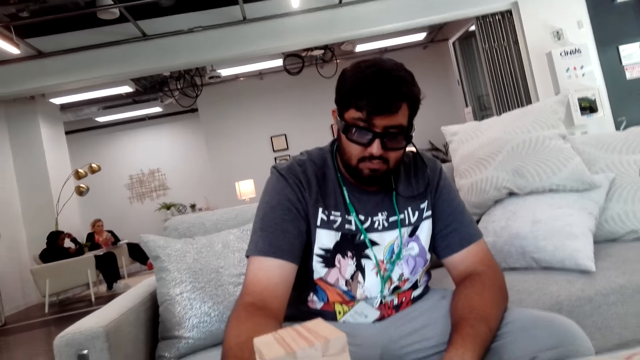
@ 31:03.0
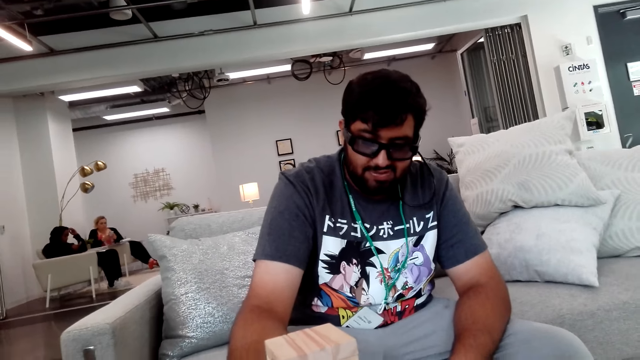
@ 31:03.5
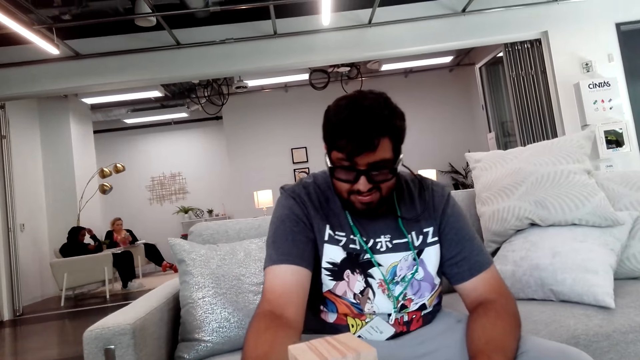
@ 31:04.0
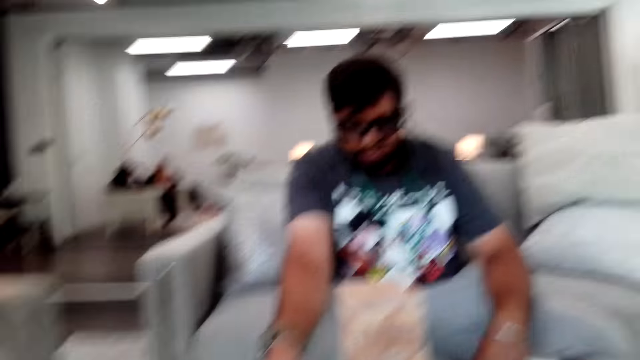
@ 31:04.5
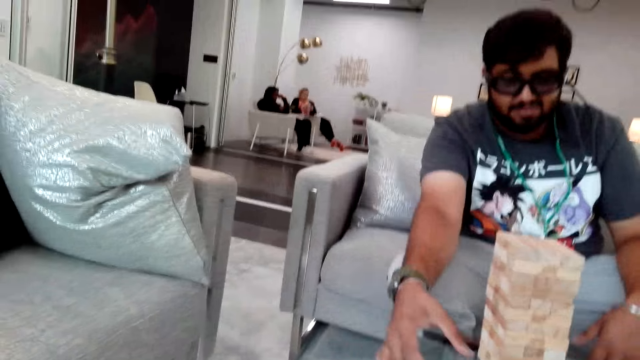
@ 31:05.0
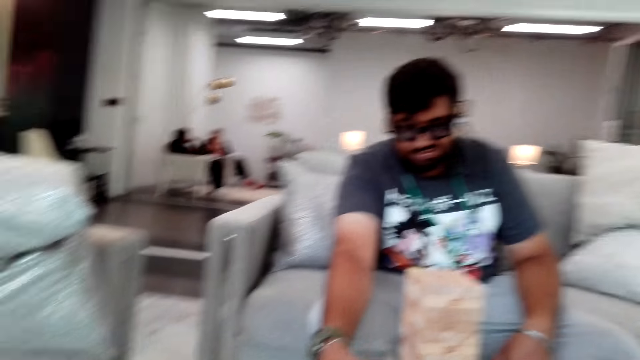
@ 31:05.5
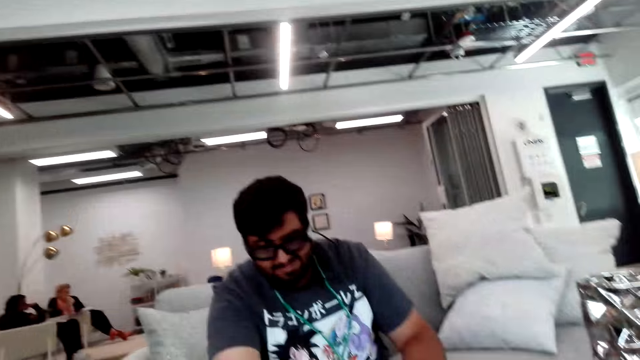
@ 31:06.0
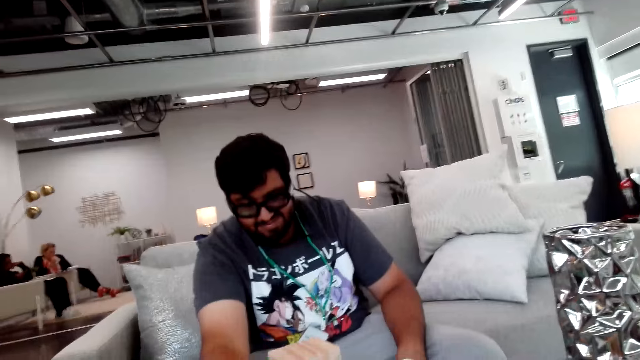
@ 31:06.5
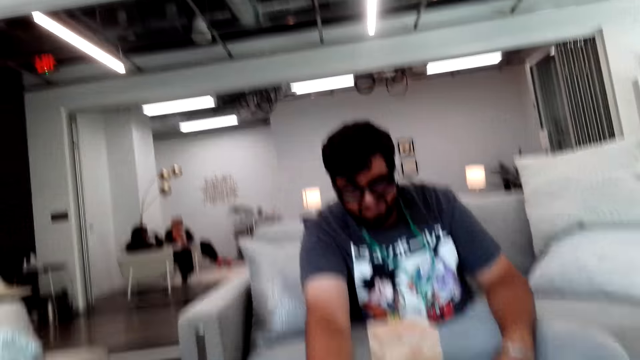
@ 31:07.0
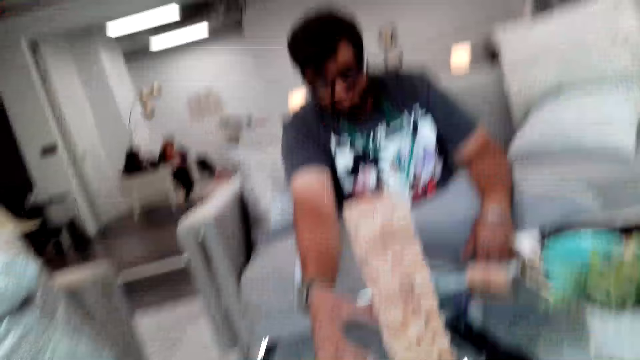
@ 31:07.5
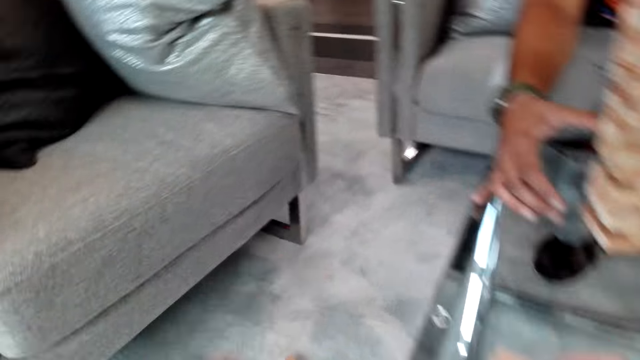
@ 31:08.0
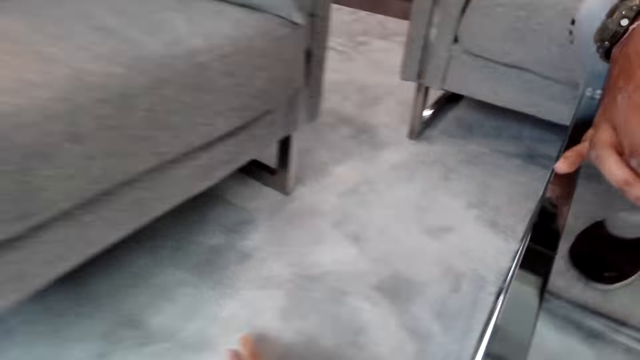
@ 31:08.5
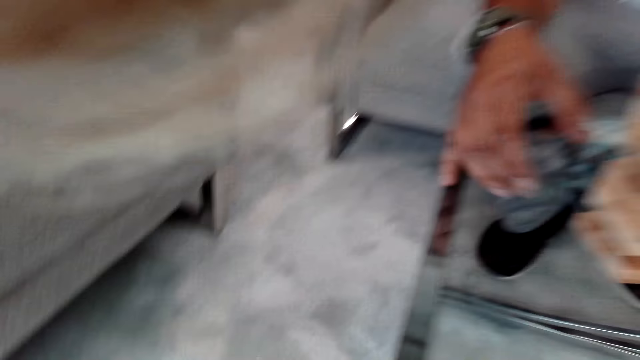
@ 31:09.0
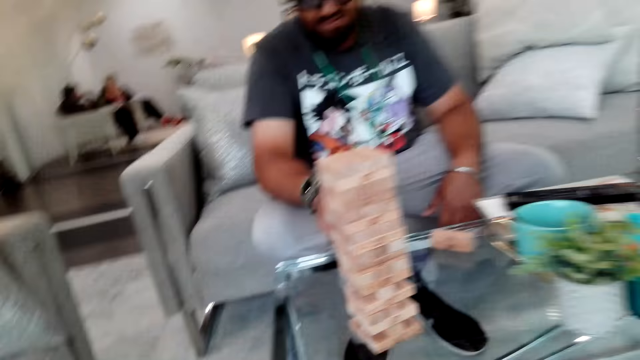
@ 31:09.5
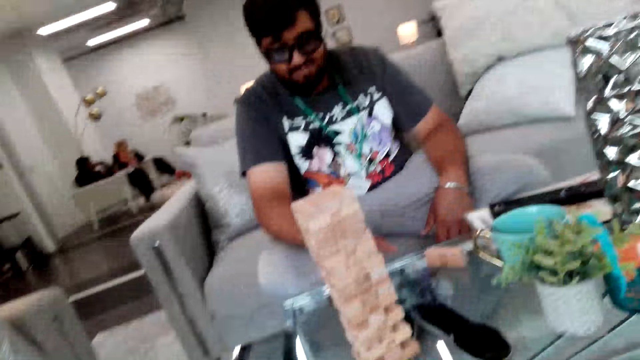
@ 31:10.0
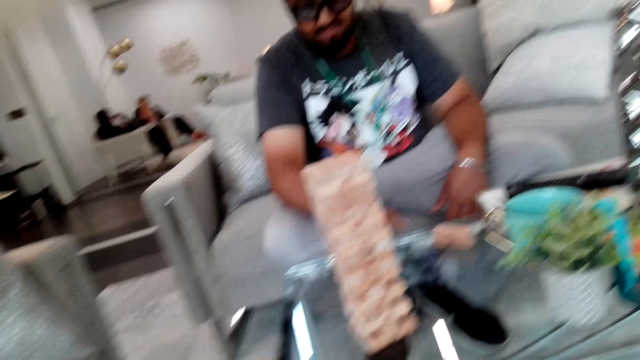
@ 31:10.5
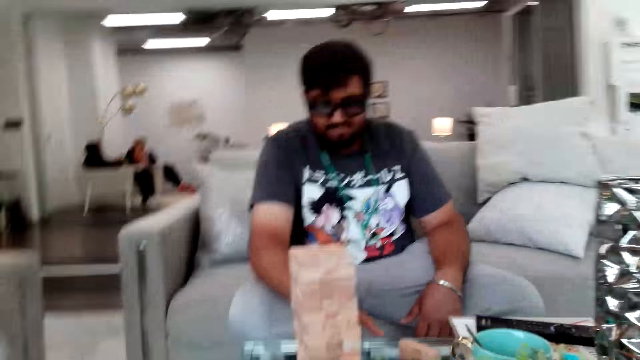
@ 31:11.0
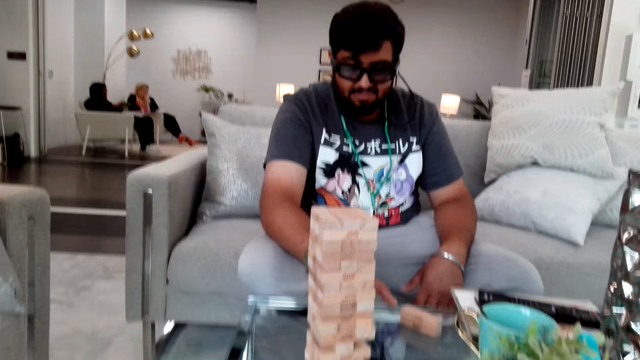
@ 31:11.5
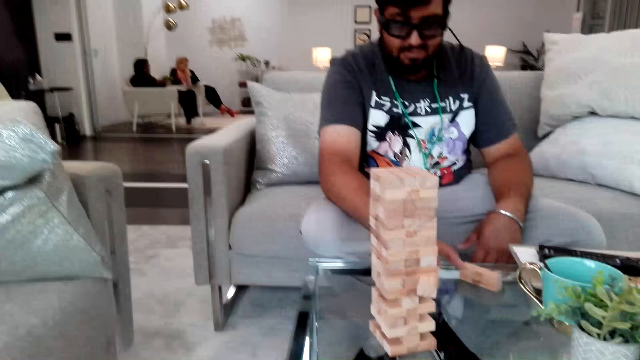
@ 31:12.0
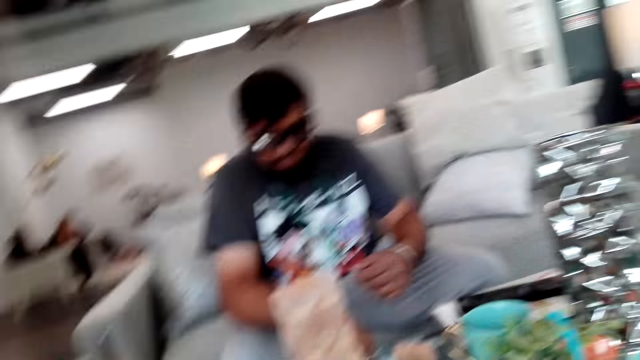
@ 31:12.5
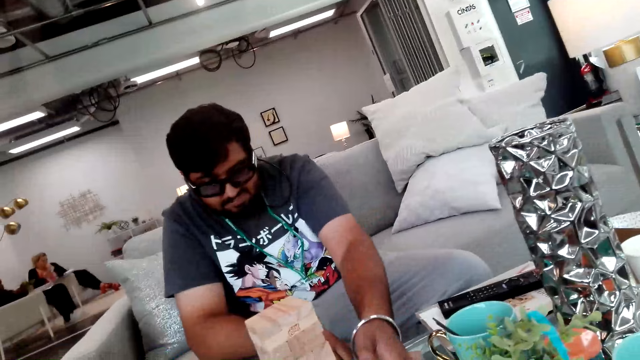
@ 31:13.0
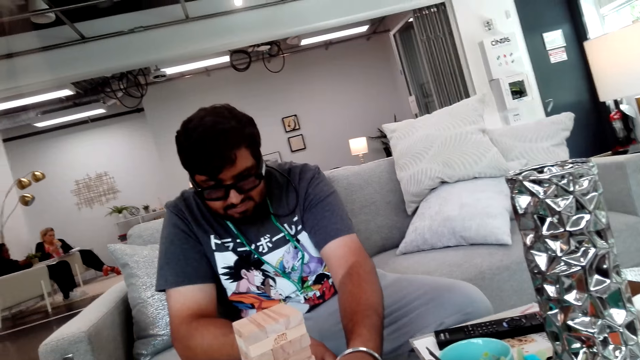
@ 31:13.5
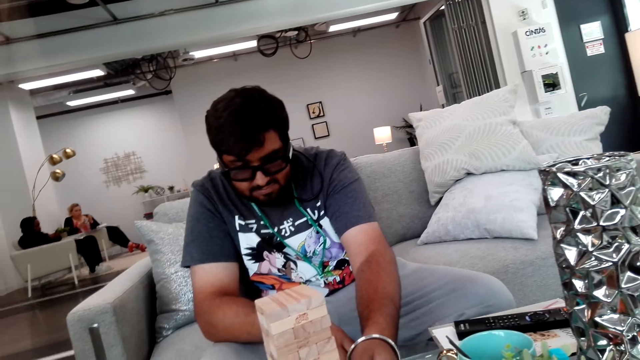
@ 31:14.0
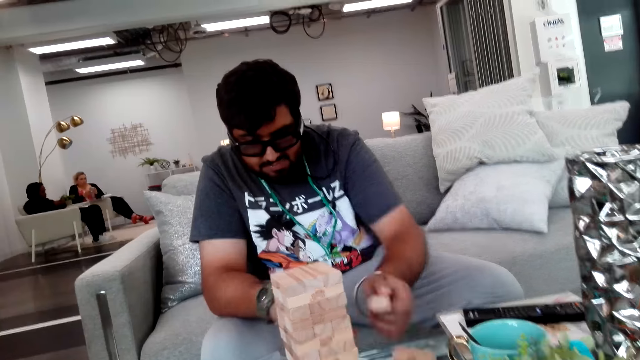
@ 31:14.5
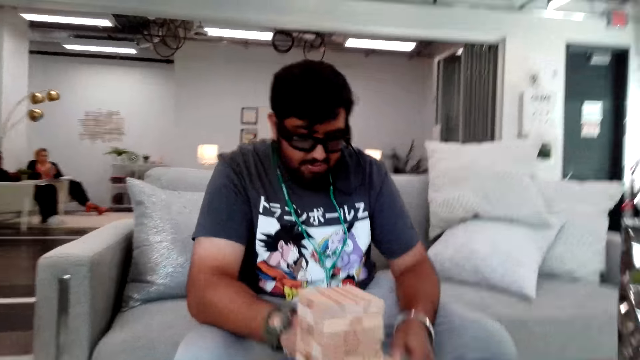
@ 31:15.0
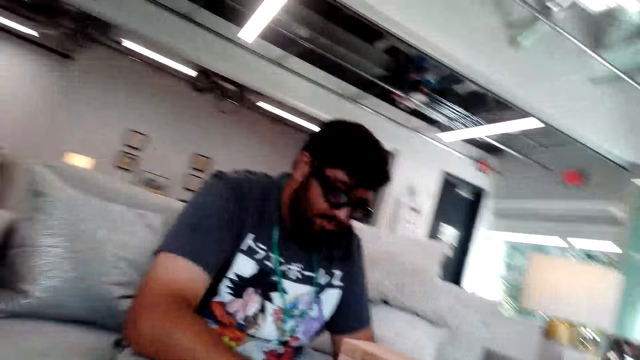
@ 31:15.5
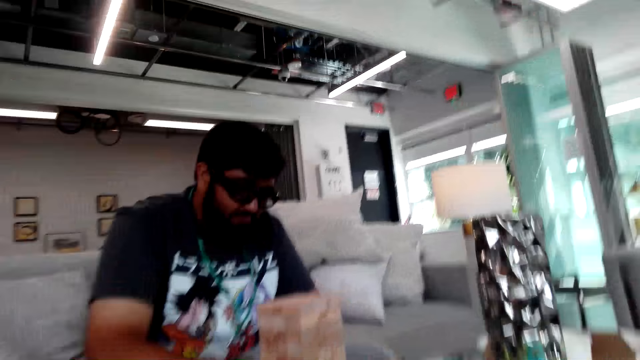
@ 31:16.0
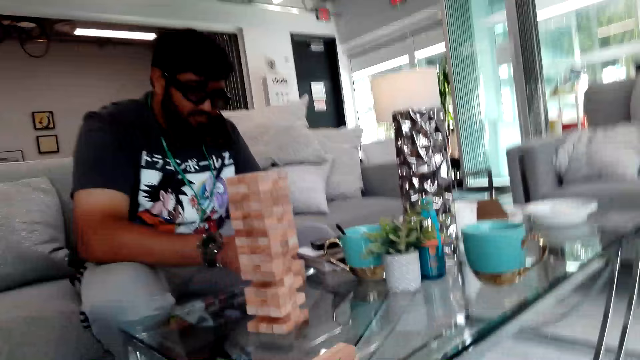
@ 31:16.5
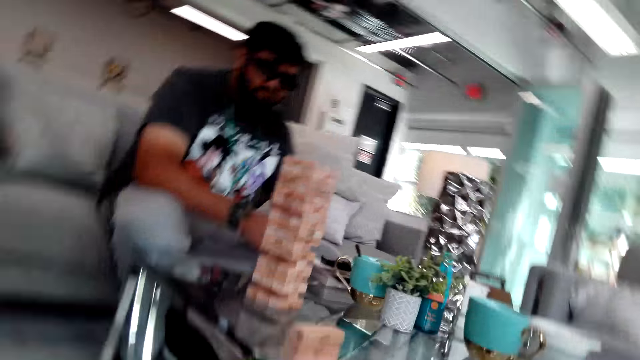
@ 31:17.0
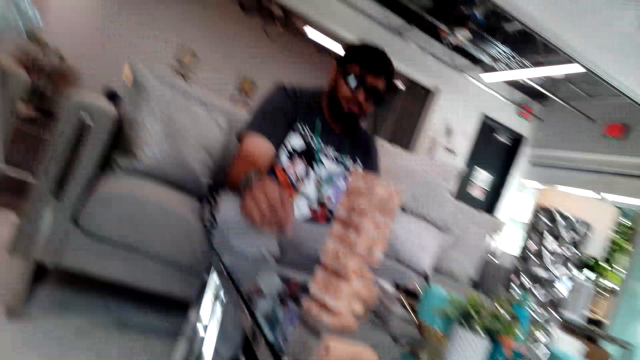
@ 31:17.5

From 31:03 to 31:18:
A man takes a block from the tower and places the block on the table. The camera wearer stares at the man. The man takes a block from the tower and places the block on the table.

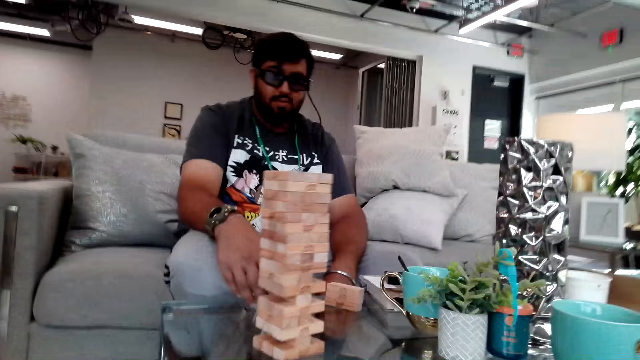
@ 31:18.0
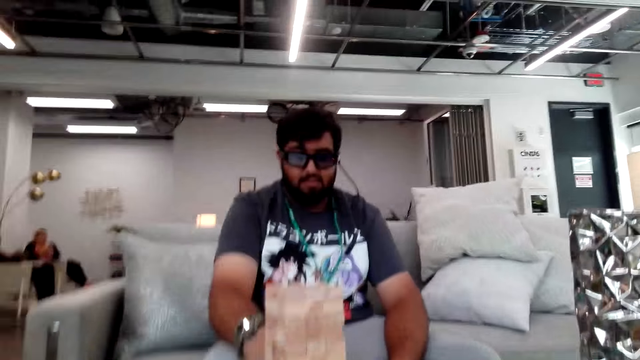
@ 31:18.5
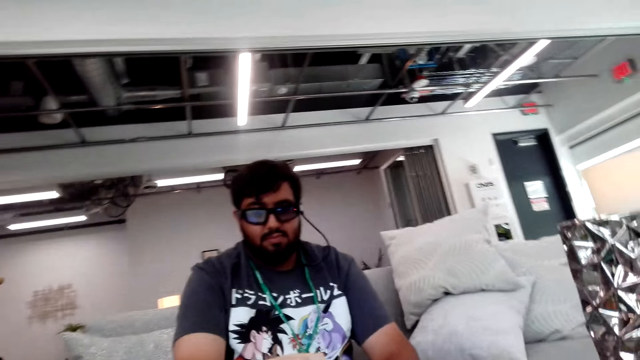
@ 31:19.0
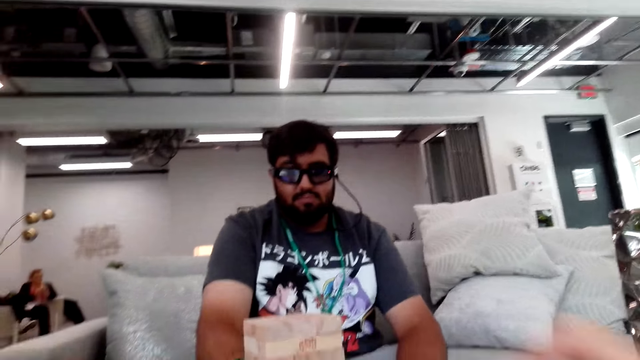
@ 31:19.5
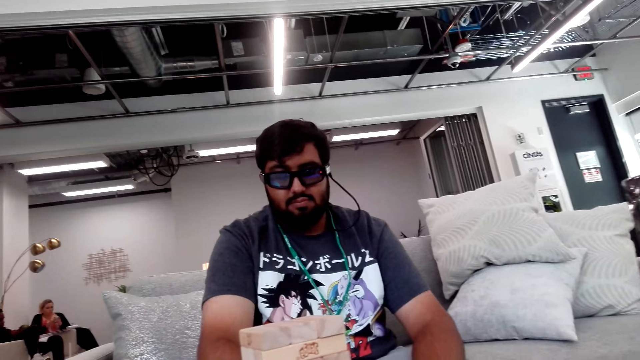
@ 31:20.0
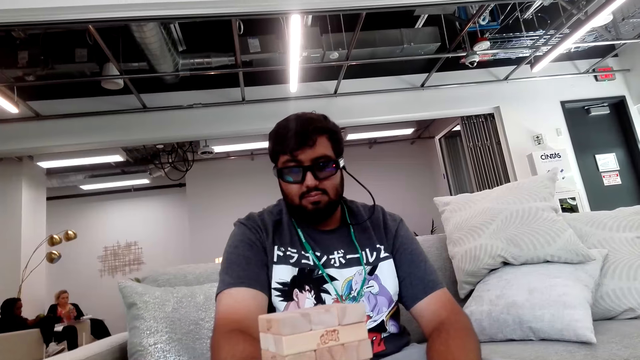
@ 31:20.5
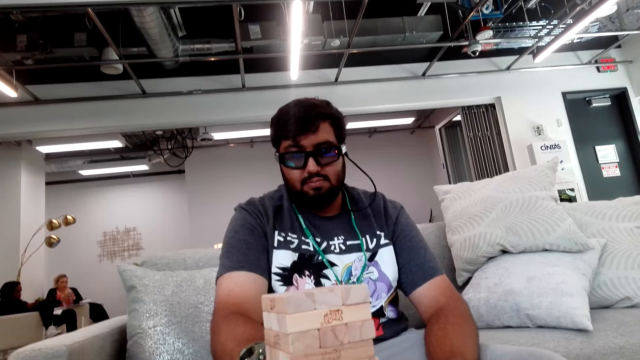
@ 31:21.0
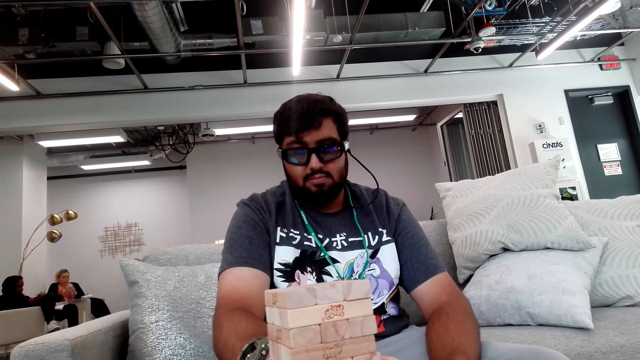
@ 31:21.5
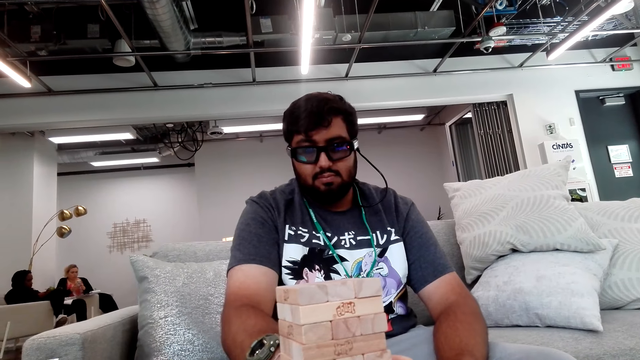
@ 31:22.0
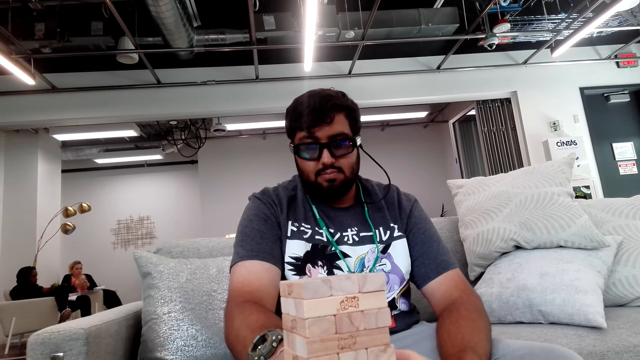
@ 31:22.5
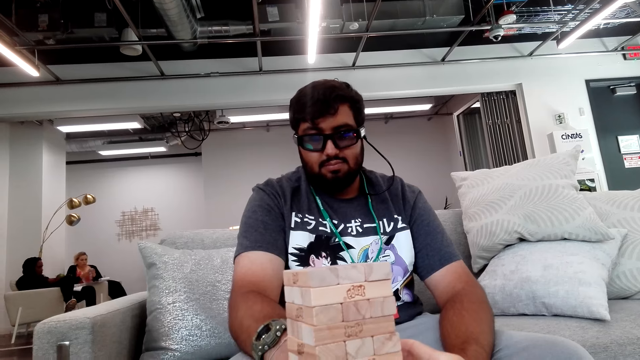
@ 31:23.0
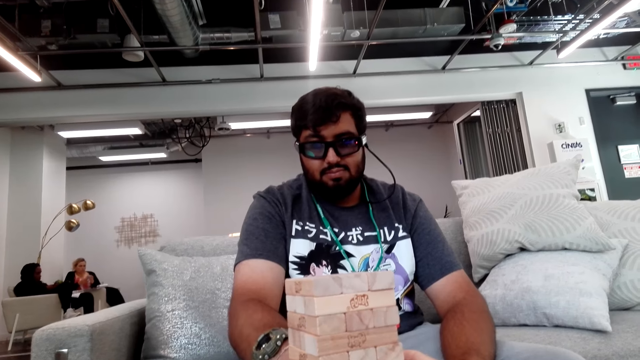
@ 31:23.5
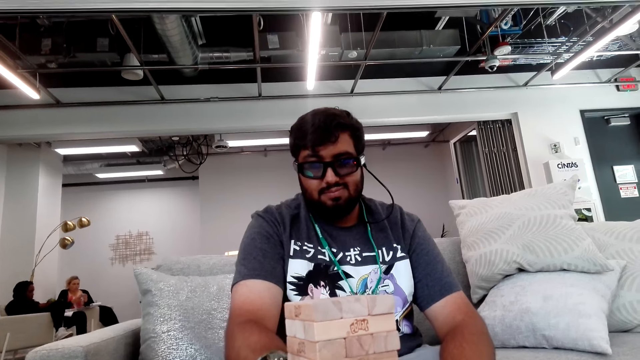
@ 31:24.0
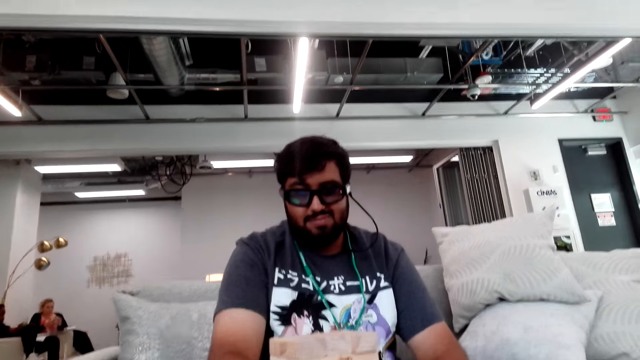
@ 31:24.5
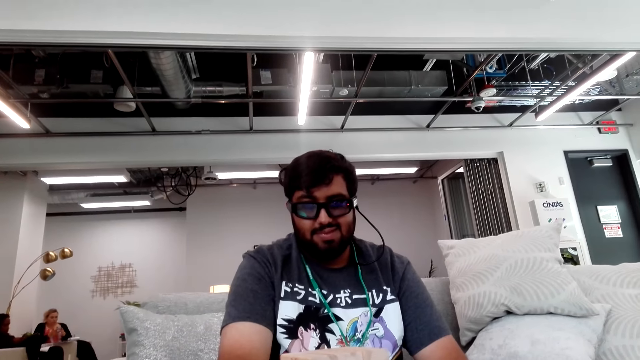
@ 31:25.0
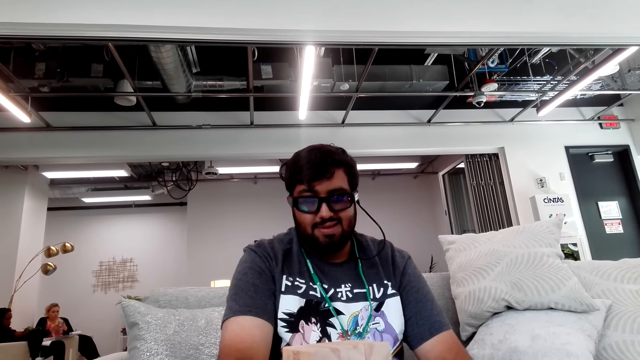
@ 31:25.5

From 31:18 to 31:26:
The camera wearer converses with a man.
